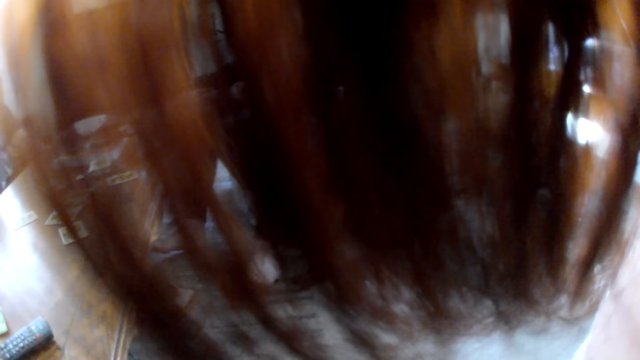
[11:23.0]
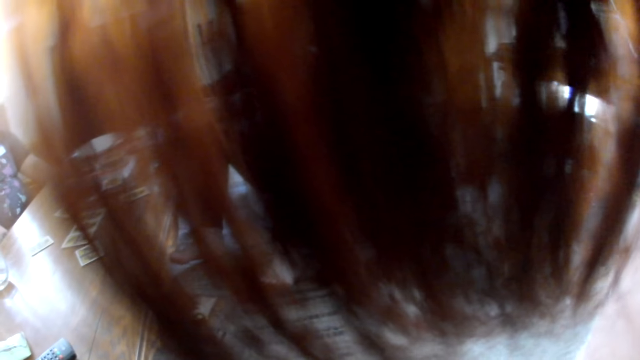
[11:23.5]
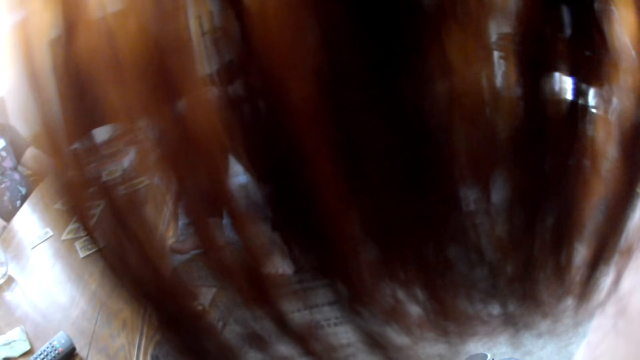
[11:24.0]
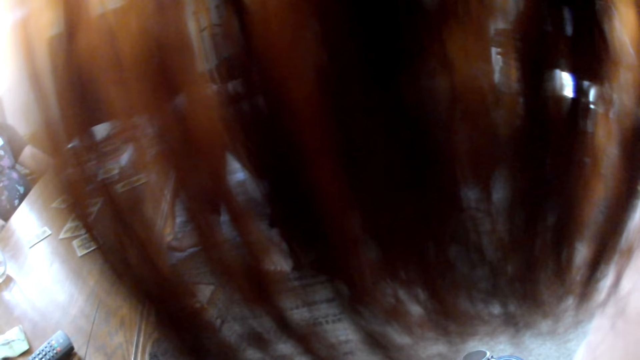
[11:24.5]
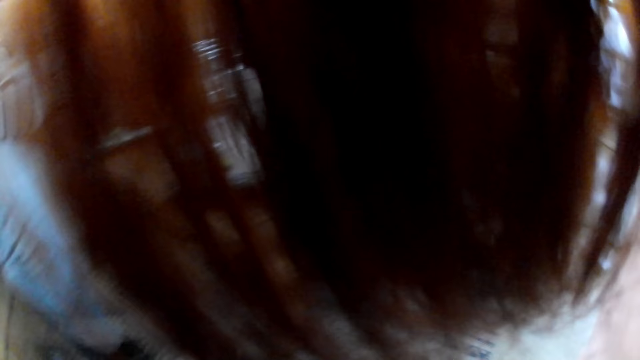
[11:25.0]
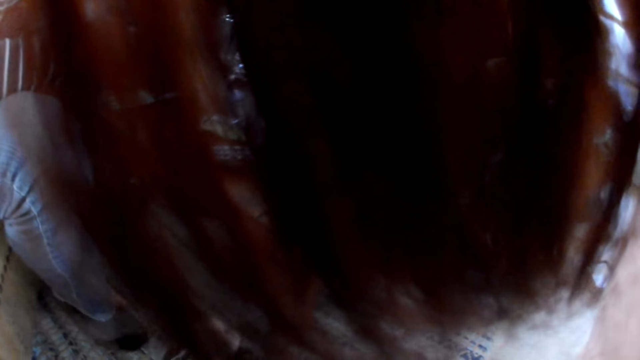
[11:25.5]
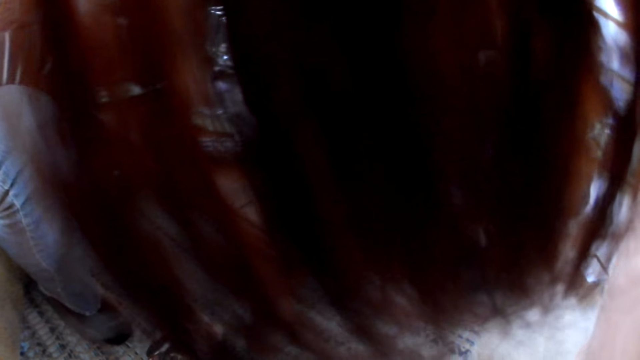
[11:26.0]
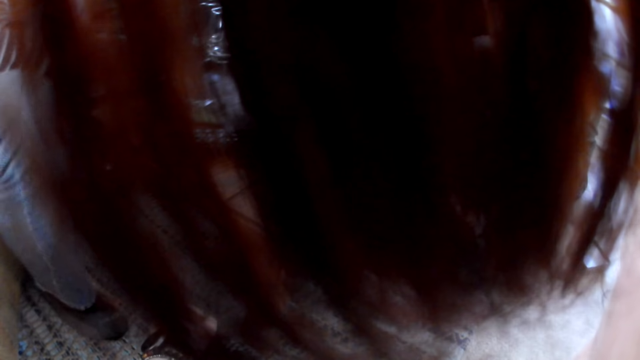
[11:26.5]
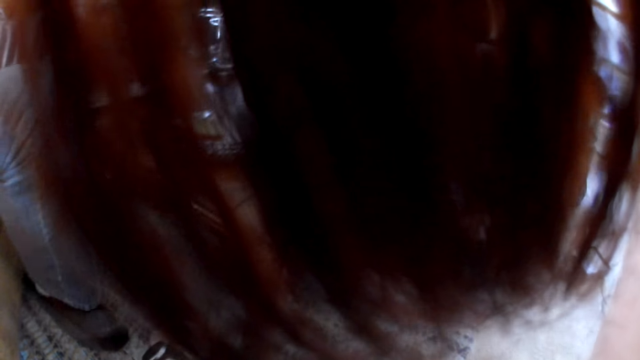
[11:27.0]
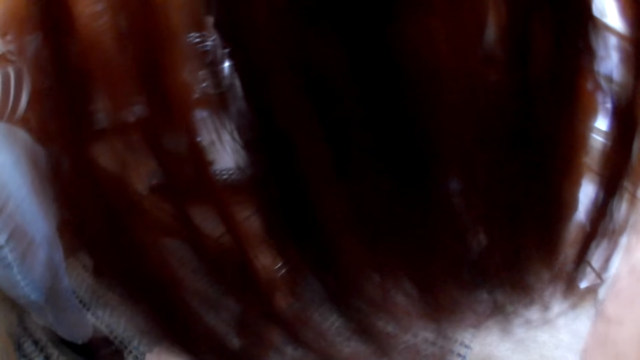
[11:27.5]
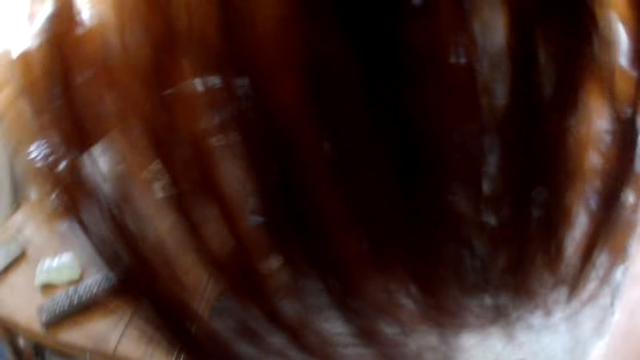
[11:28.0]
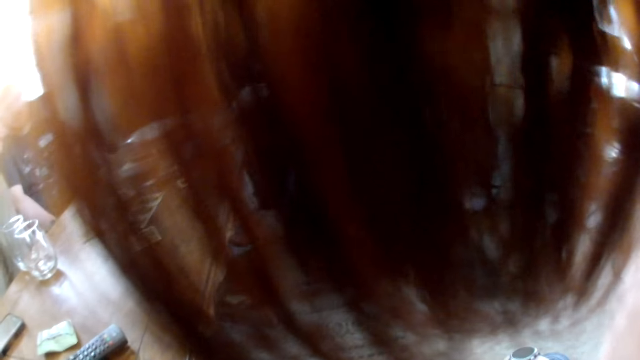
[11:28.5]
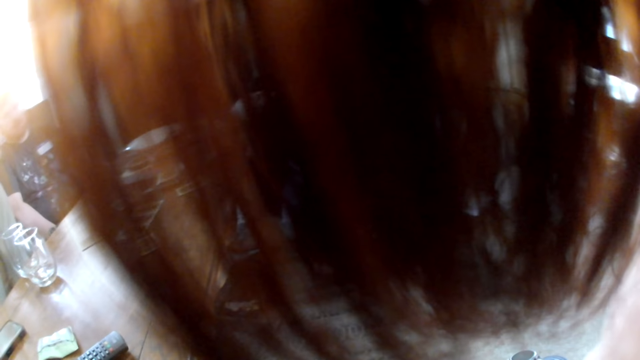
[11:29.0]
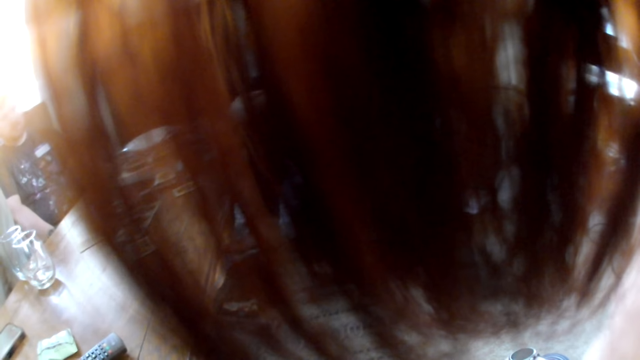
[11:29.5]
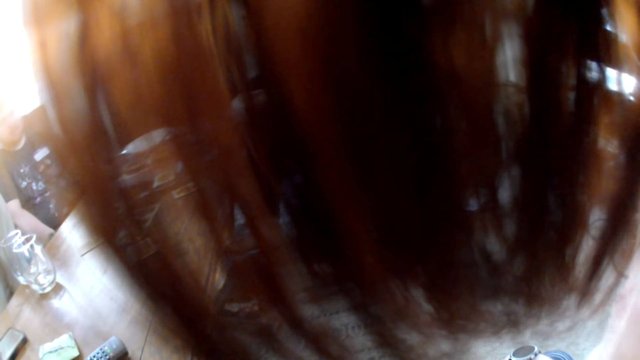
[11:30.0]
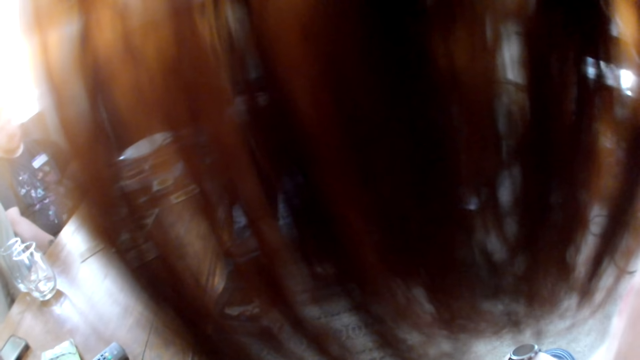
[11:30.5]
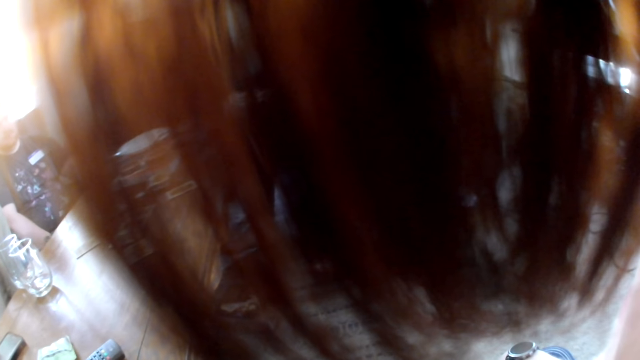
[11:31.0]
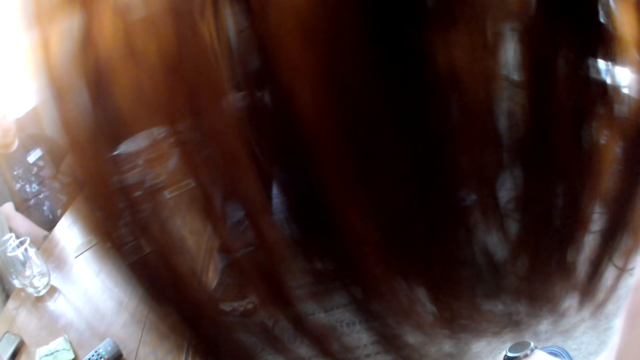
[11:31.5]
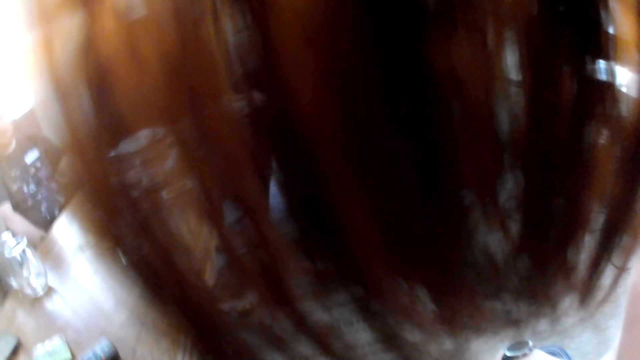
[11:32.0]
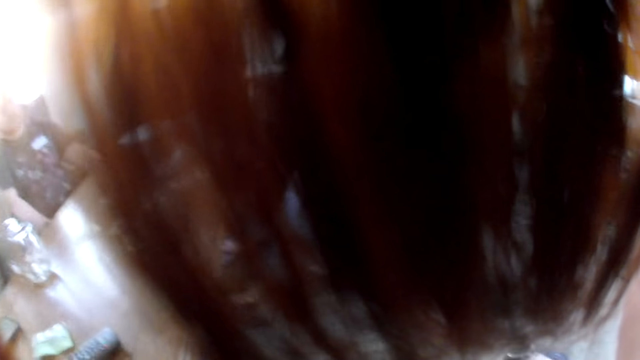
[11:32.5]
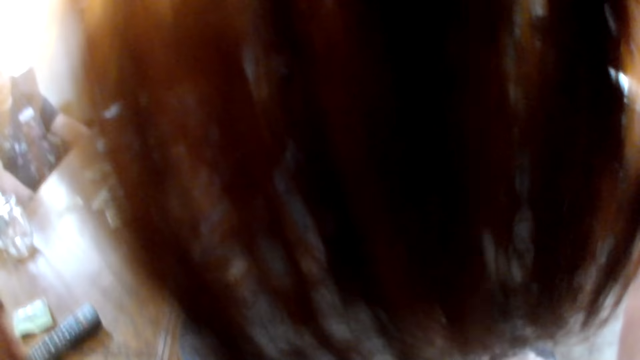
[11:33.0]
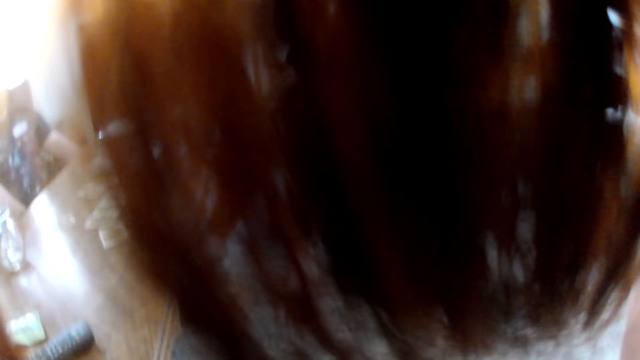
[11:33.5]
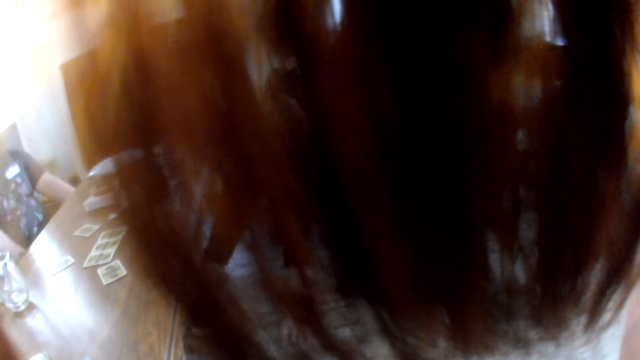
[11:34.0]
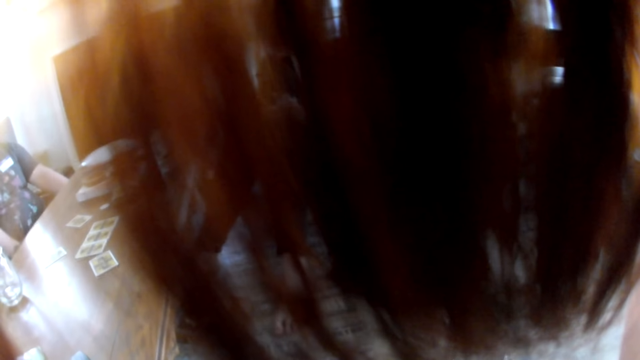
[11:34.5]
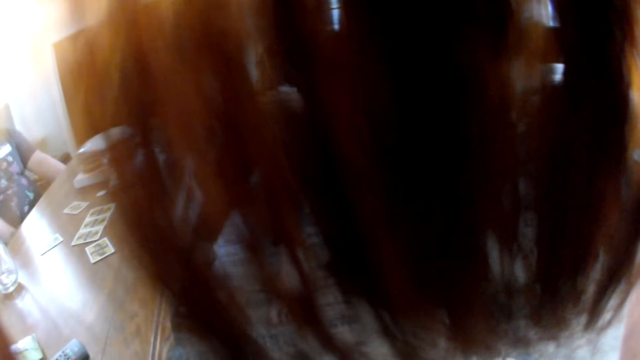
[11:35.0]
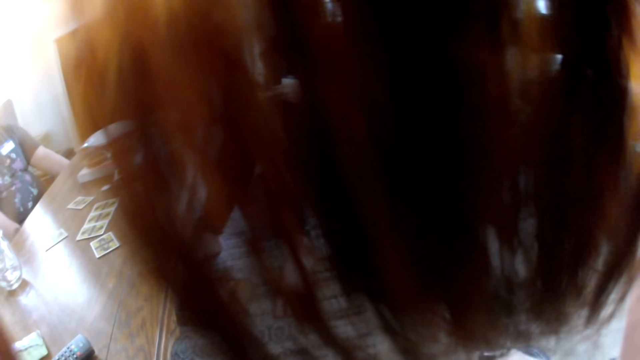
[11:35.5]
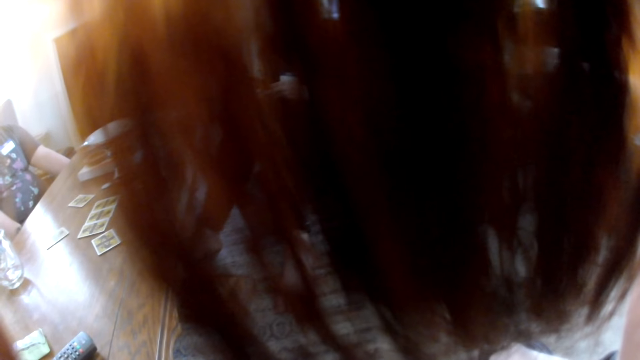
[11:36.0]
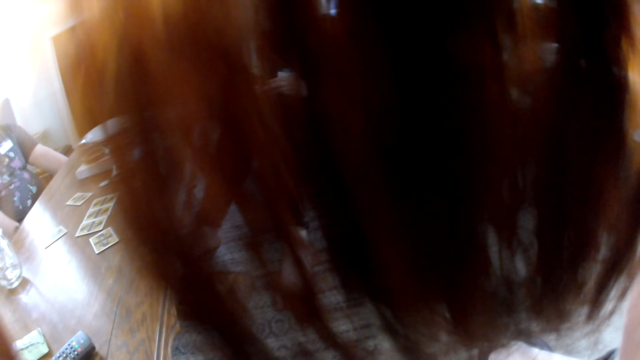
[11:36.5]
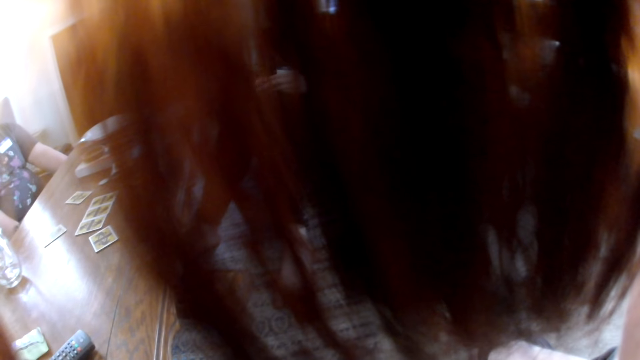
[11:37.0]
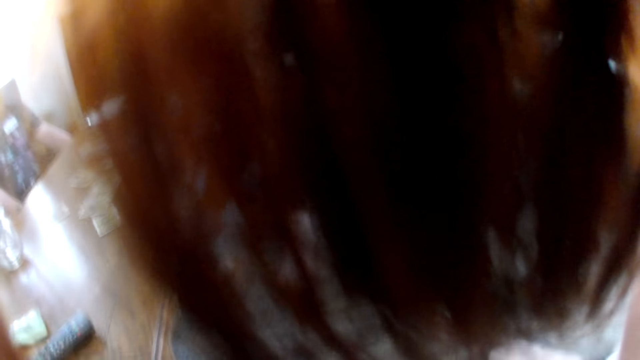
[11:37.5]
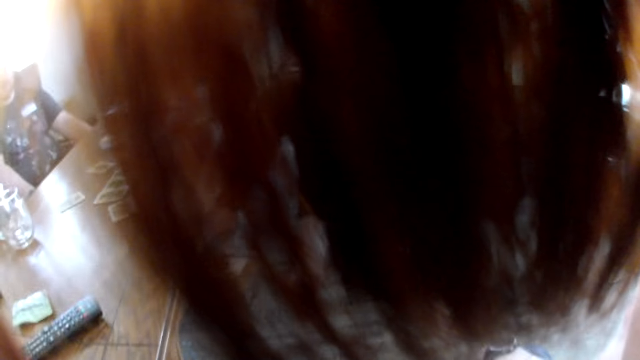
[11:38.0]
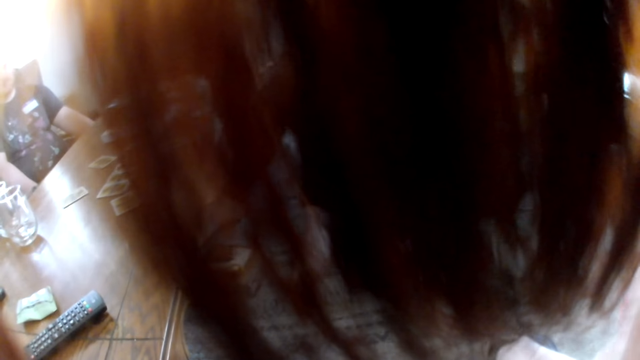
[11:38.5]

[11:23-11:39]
The camera wearer looks around. They operate the phone.

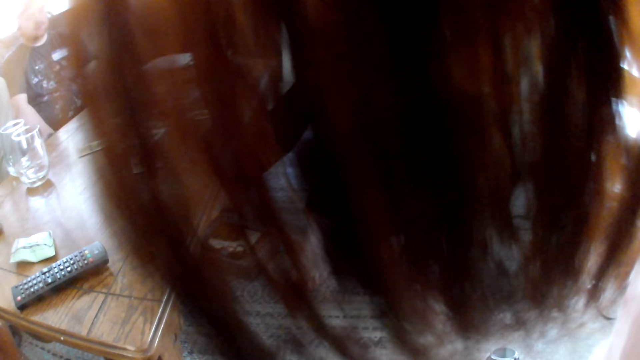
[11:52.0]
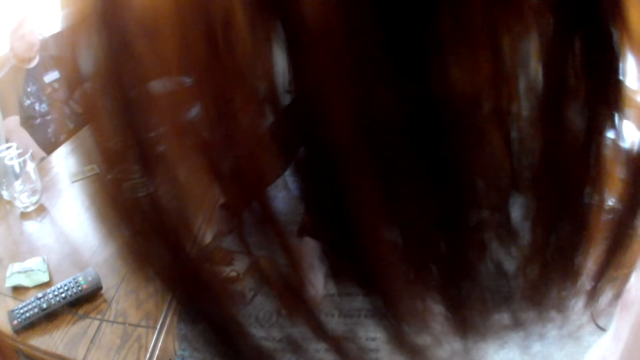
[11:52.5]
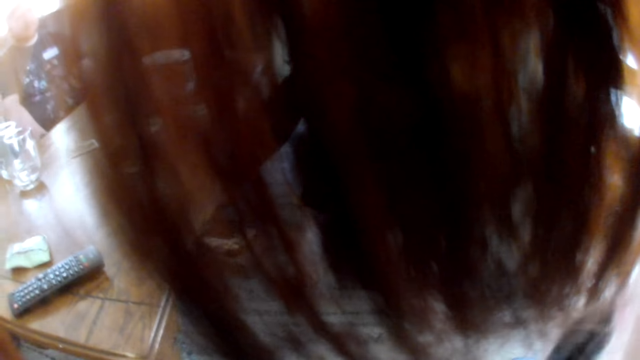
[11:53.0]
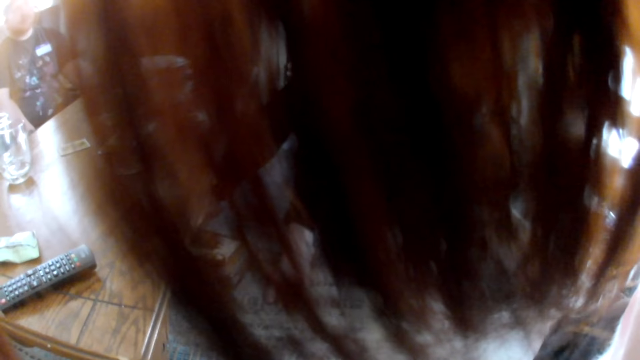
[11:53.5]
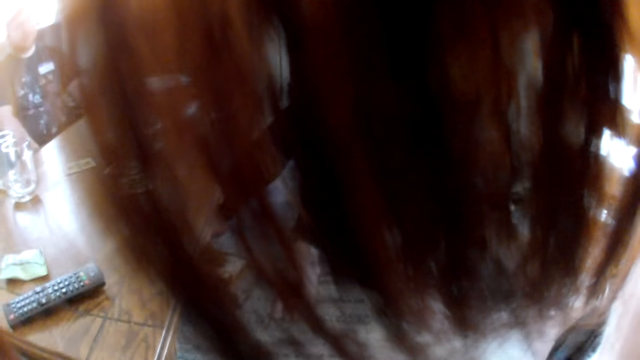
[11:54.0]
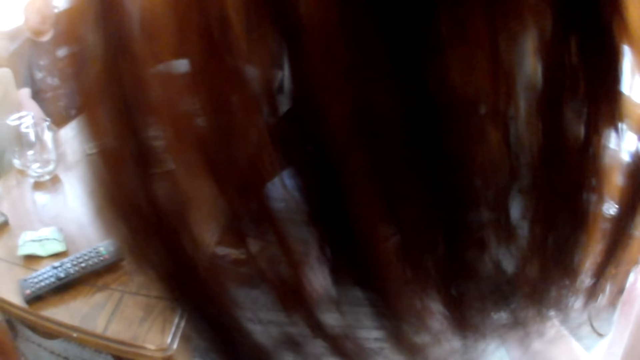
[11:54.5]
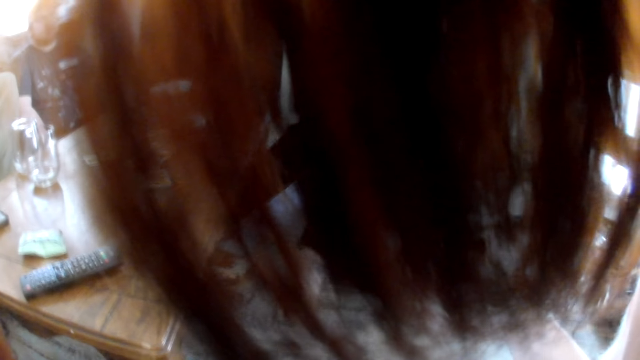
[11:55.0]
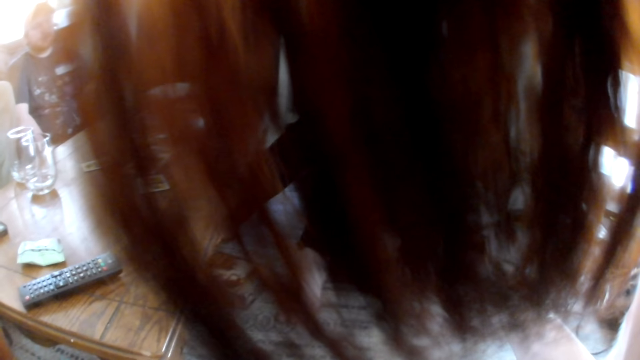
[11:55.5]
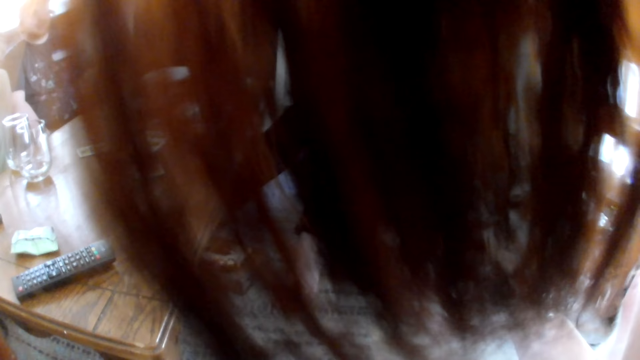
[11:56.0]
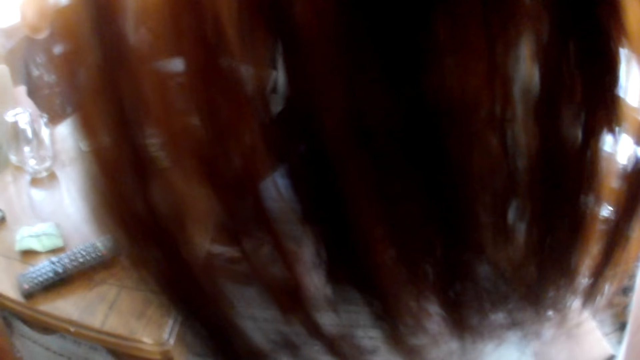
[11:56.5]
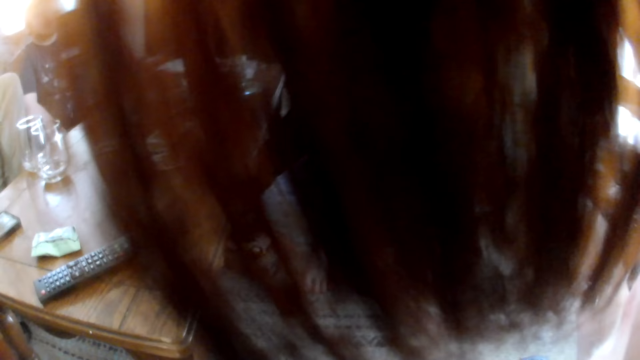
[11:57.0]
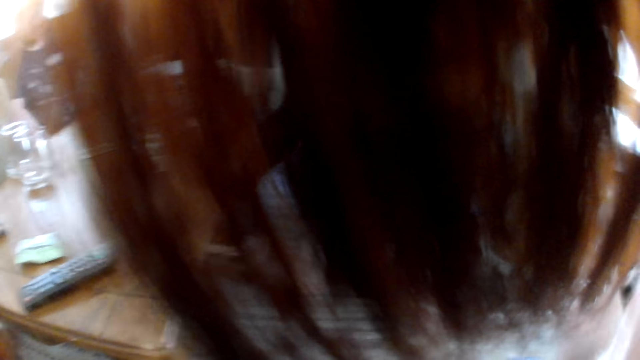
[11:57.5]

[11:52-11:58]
The camera wearer talks to a man.
